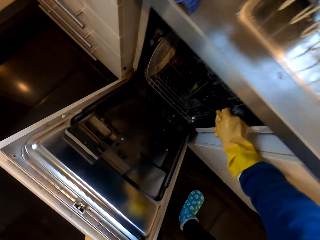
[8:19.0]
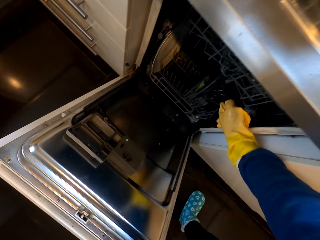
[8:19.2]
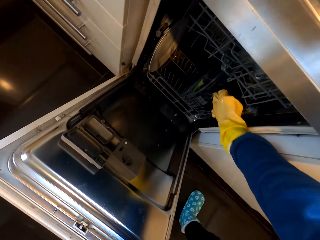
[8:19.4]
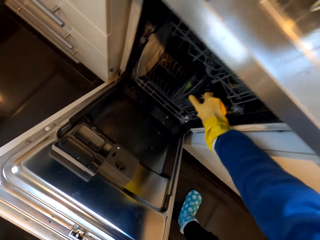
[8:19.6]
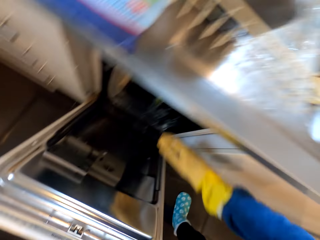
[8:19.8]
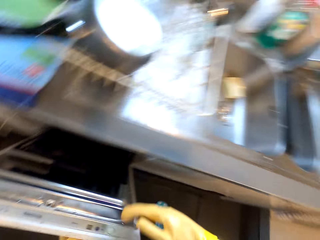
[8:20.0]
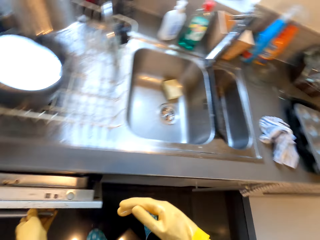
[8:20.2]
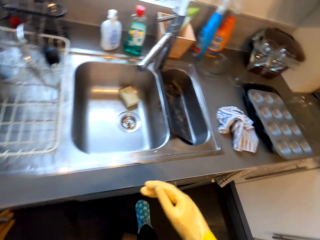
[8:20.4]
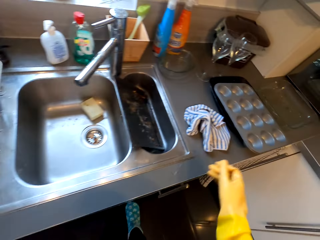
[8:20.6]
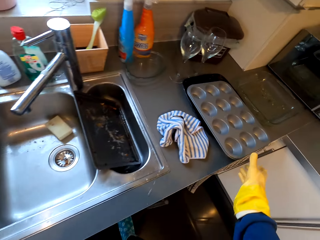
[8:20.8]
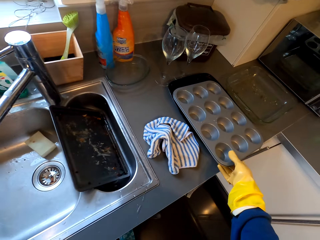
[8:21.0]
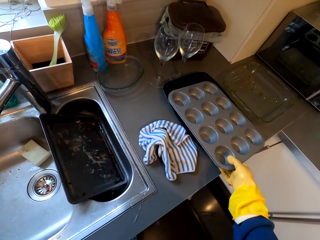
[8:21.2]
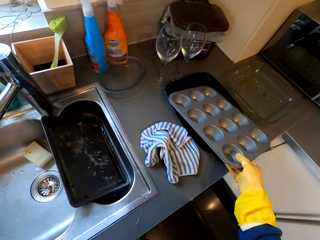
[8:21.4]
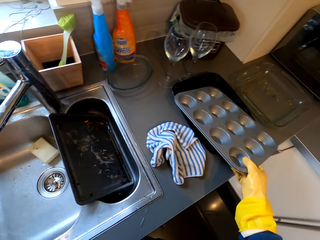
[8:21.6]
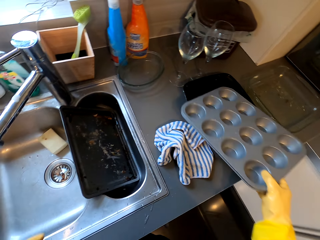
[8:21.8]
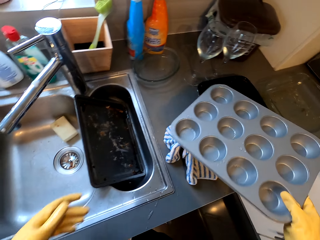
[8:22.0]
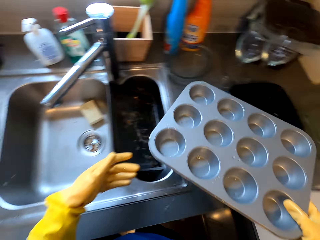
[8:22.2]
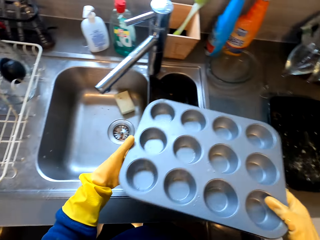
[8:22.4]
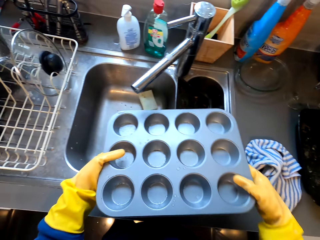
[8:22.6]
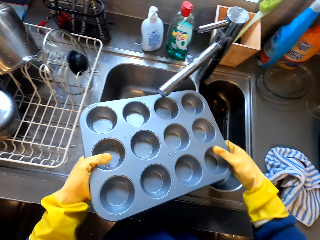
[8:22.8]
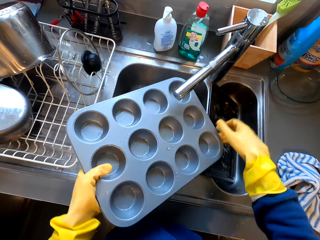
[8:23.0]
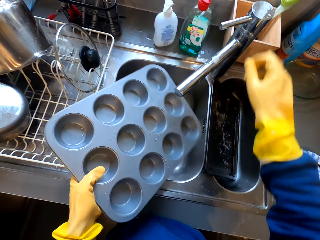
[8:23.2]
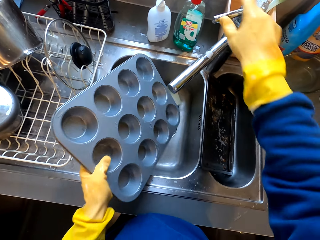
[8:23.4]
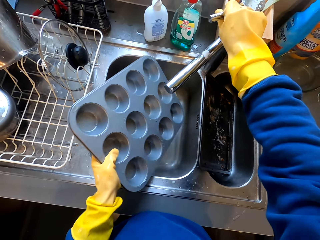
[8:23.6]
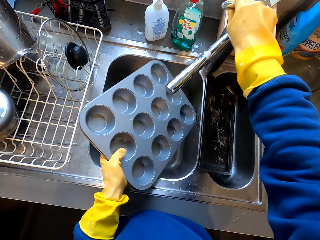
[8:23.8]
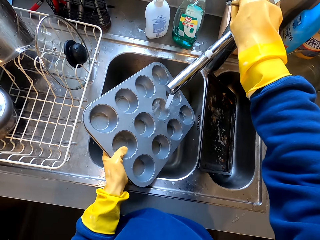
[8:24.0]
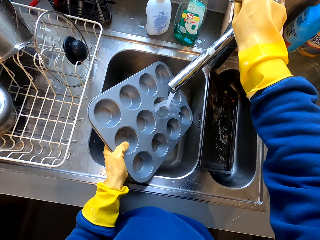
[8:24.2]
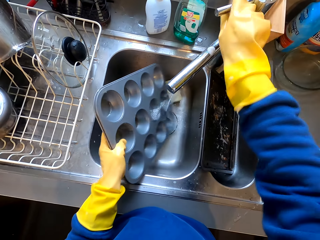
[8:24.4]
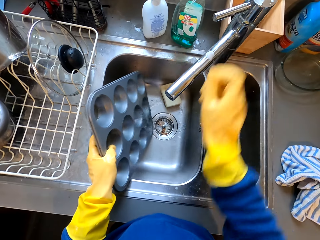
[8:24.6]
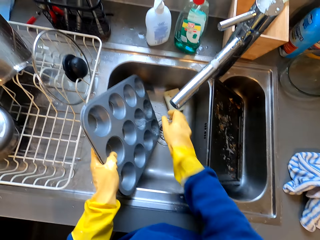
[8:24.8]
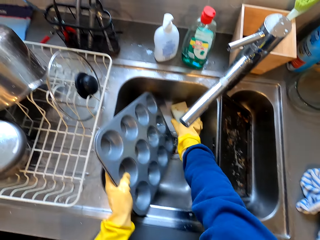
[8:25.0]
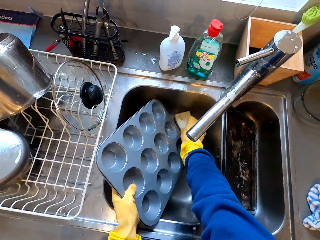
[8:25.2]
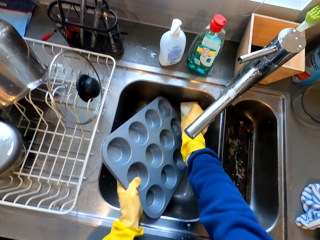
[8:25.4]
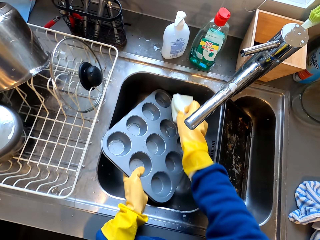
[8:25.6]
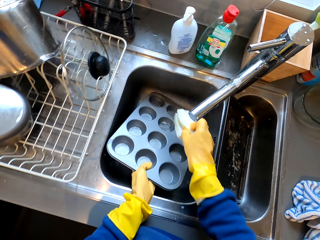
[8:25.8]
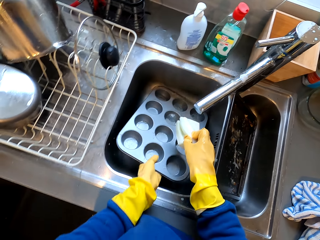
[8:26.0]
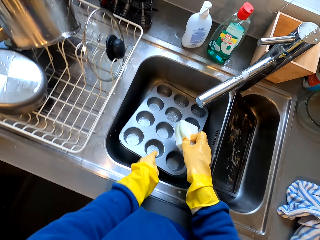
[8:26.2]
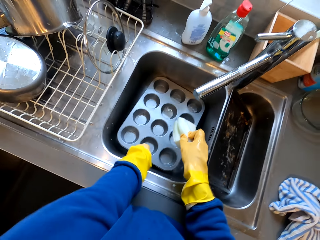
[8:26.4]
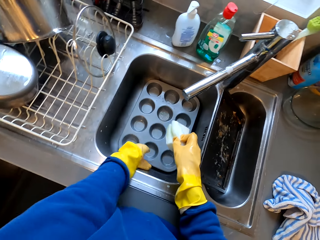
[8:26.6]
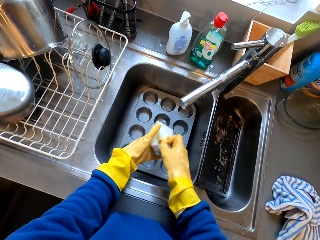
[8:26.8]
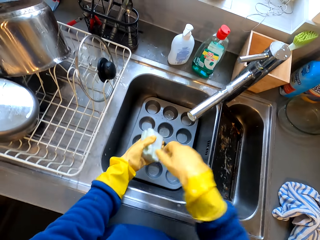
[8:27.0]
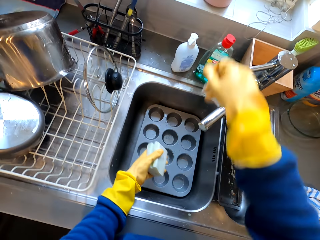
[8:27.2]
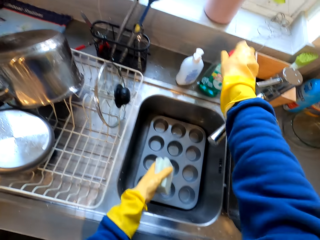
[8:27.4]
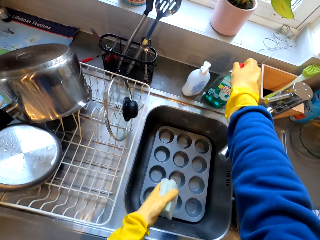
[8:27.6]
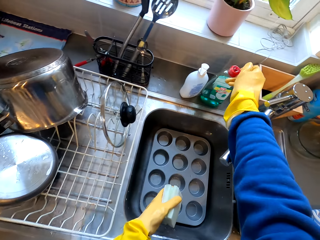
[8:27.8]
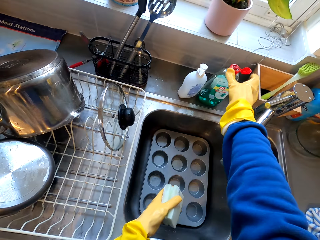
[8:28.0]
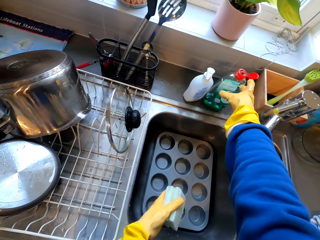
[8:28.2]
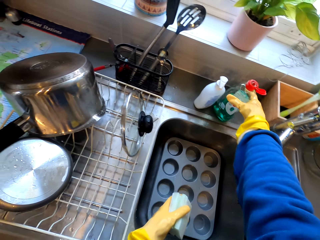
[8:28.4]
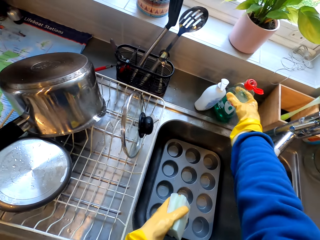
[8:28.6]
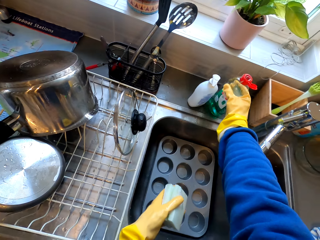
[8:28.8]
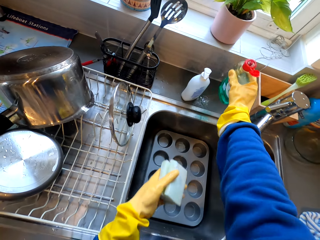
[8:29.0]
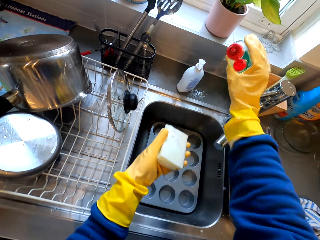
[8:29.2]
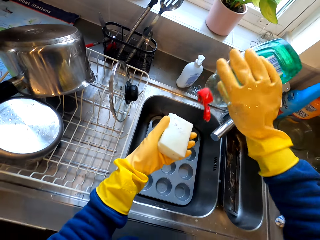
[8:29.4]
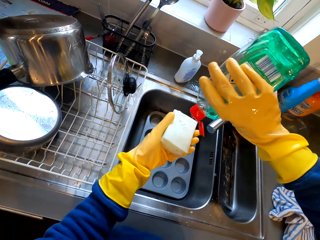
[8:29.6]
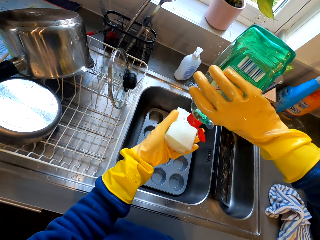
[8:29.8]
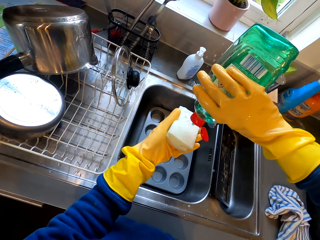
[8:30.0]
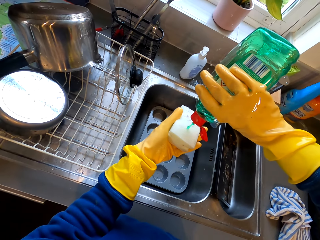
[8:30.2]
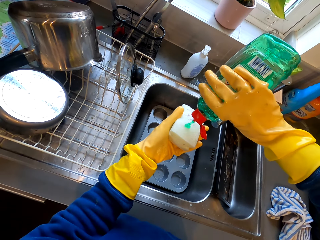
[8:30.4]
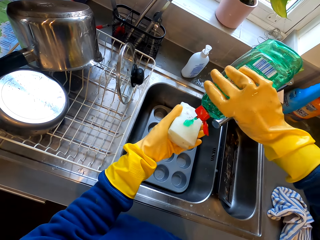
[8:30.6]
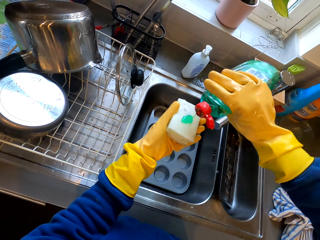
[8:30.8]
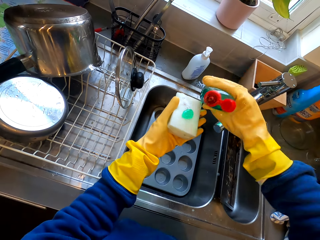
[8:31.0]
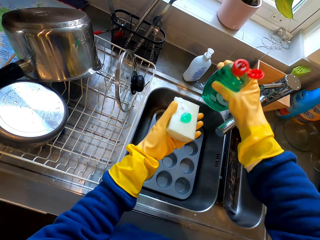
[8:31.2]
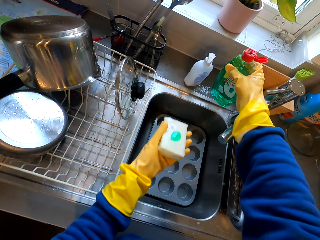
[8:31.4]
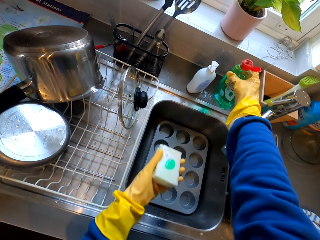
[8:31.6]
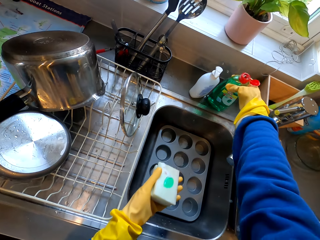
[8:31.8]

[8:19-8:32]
The camera wearer opens the cupboard with the right hand. They put the spoon in the basket with the right hand. They hold the tray with both hands. They take something. They close the cupboard with the left hand. They turn on the tap, hold the tap with the right hand and turn off the tap. They take the sponge from the sink. They put something in the sink. They drop the tray with the left hand. They pick up a detergent or bottle with the right hand. They pour the detergent in the sponge.

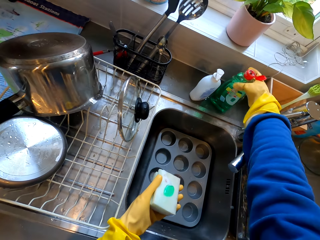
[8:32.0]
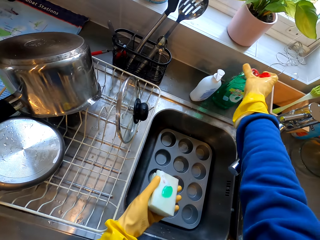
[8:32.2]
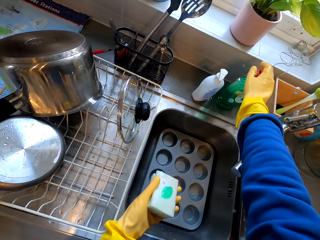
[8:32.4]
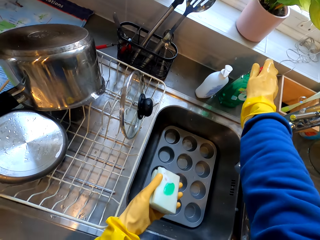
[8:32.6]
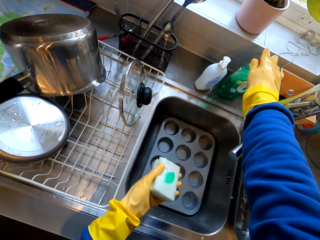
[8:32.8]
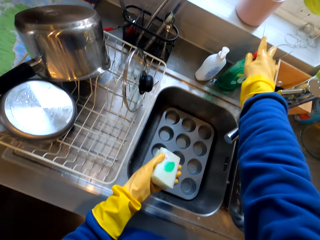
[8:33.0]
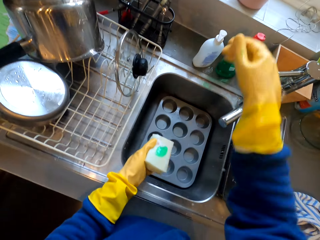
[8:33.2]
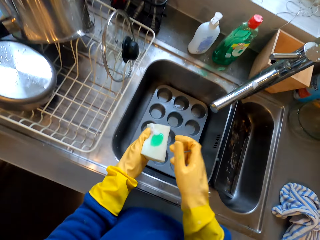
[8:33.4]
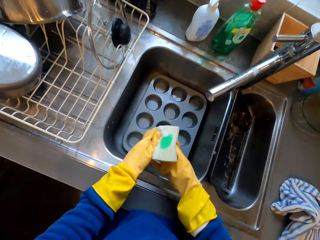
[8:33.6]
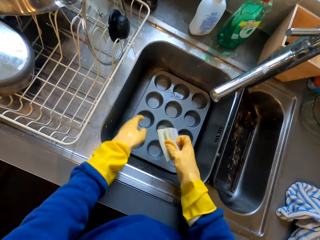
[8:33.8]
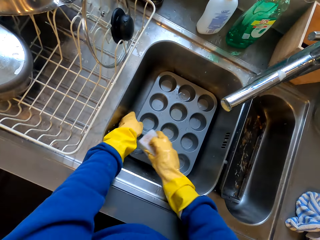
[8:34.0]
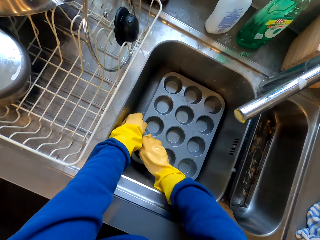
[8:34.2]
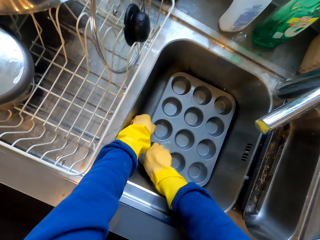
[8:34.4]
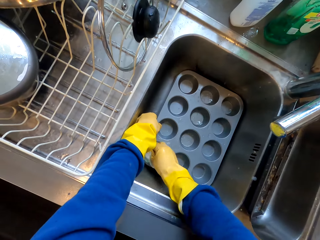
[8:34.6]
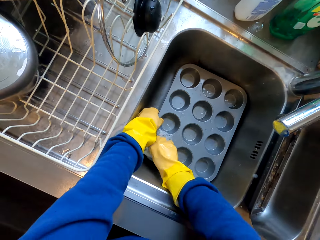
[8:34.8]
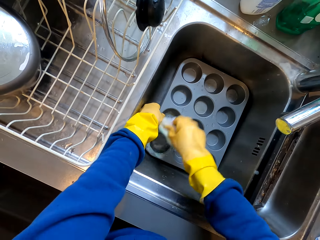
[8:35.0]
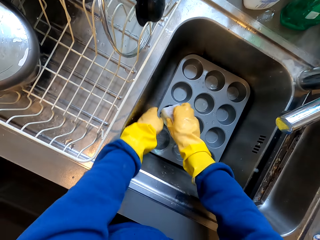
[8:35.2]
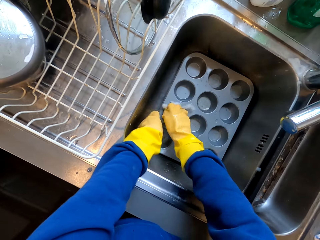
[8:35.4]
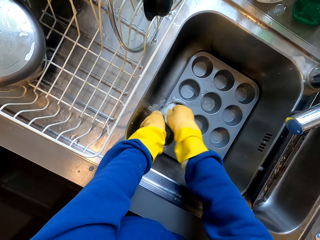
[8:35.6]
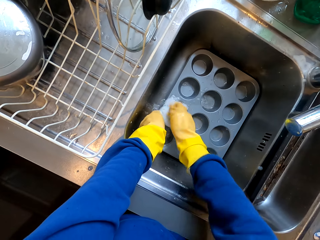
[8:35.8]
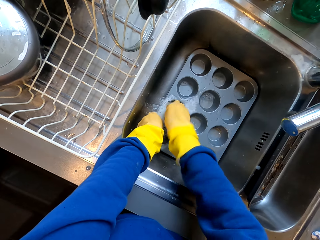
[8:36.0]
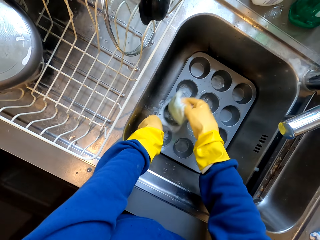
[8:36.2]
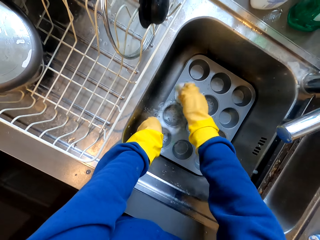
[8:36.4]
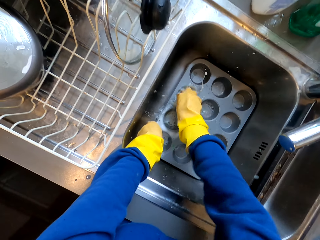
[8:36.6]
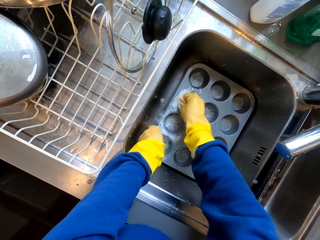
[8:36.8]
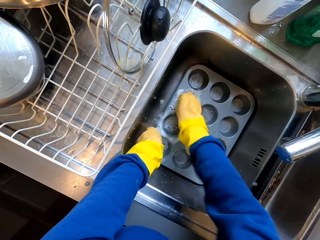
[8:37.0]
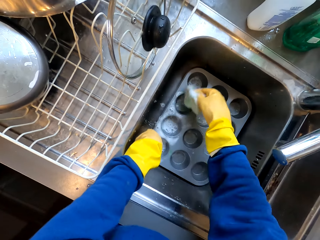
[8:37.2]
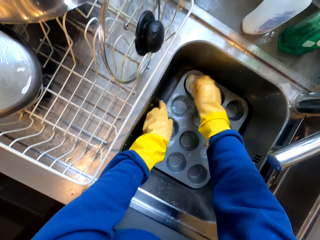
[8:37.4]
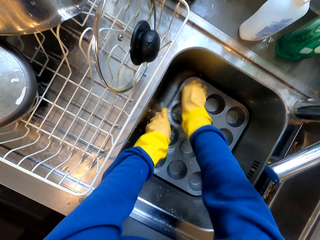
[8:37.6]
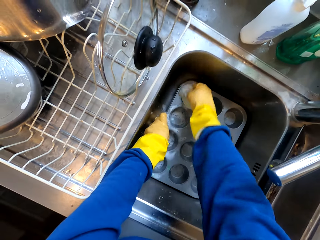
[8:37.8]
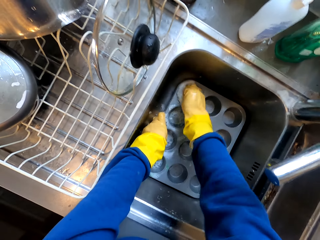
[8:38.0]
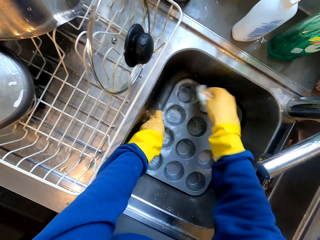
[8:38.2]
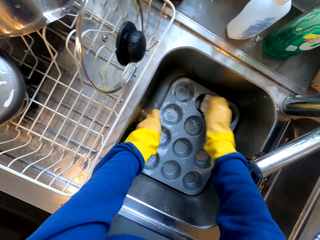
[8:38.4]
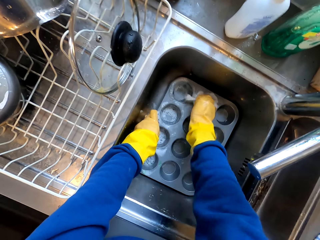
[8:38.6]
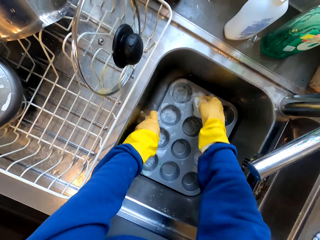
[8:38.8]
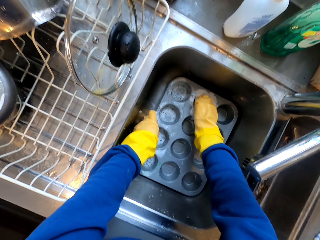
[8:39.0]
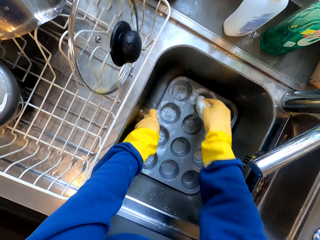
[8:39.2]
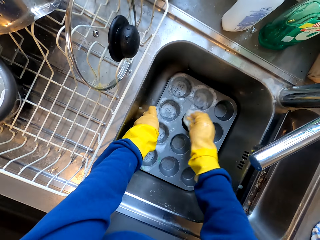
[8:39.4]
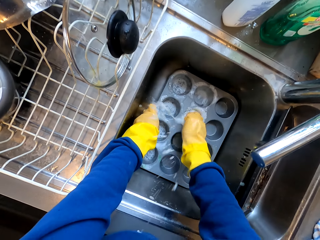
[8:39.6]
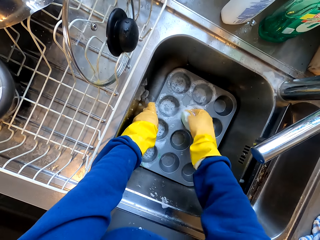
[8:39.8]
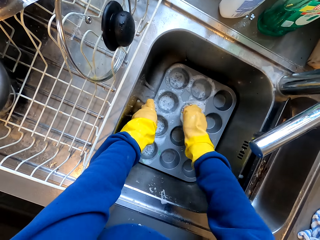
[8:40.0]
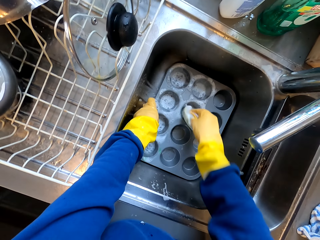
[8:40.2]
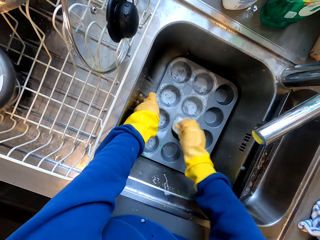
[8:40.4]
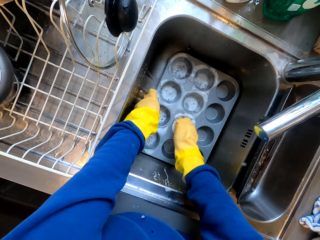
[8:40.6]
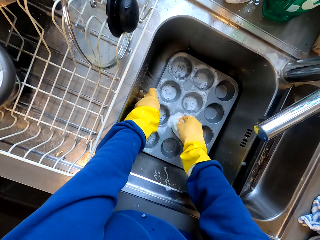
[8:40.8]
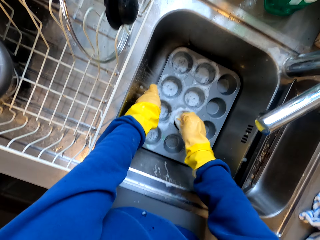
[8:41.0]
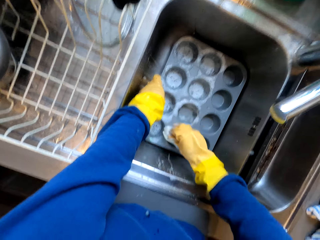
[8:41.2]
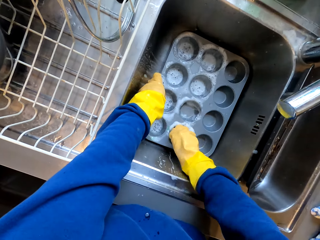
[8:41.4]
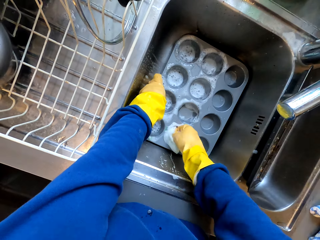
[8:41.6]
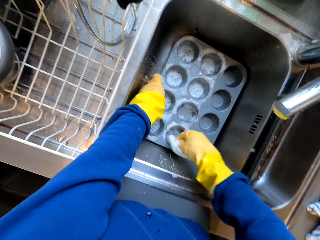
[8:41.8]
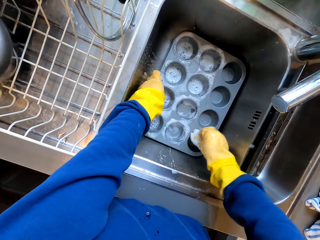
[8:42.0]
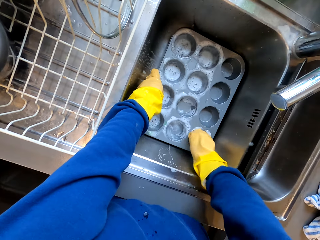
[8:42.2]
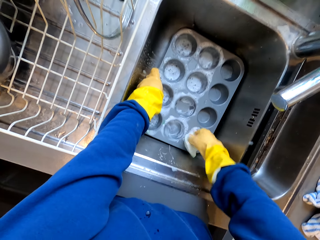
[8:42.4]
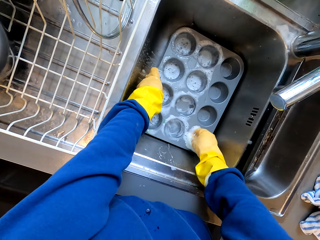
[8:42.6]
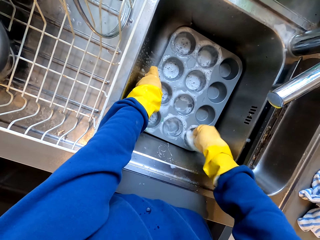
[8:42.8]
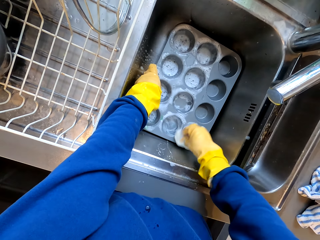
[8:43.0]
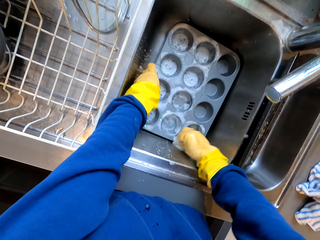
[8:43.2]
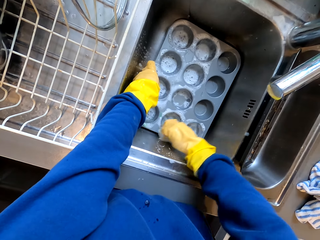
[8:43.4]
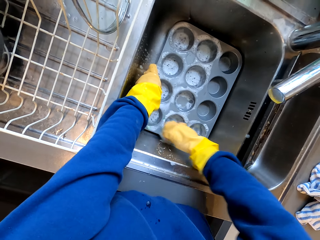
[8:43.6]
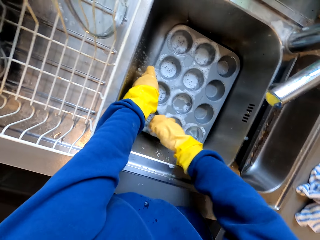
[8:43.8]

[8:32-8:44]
The camera wearer puts the bottle on the sink table. They pour the detergent with the right hand. They clean the tray with both hands. They hold the tap with the right hand.
